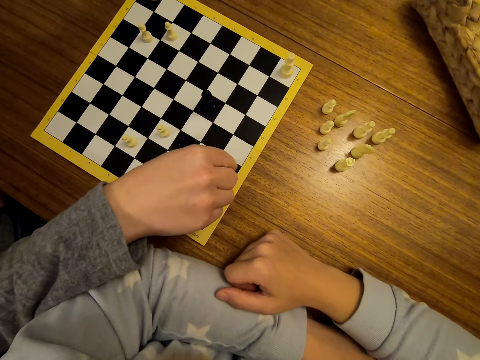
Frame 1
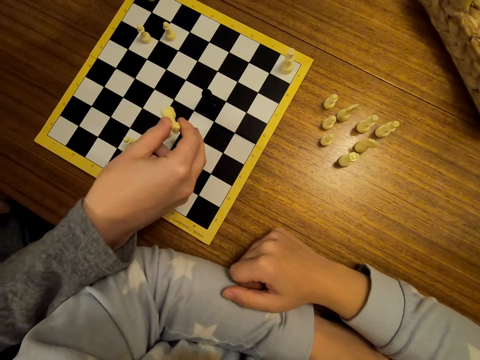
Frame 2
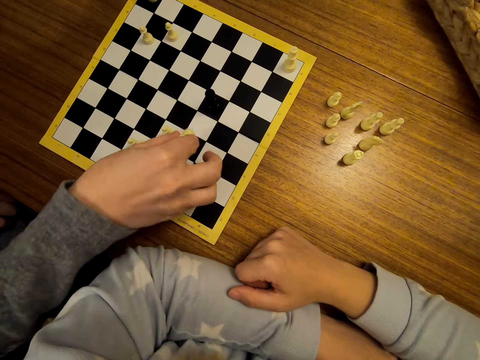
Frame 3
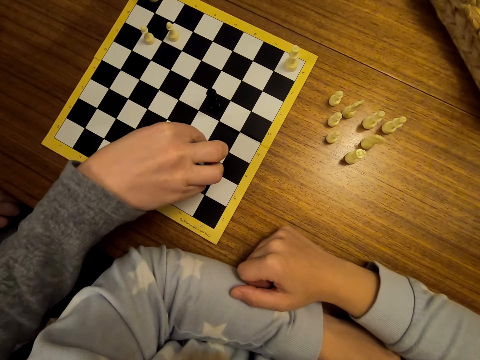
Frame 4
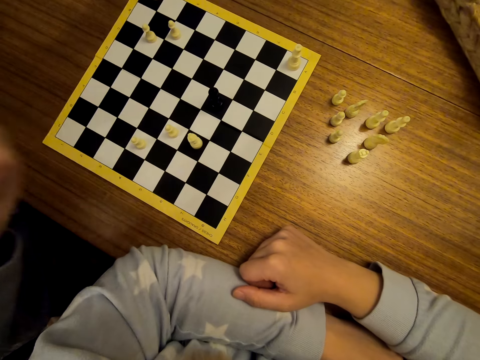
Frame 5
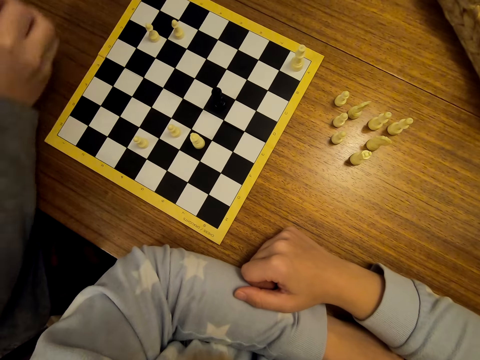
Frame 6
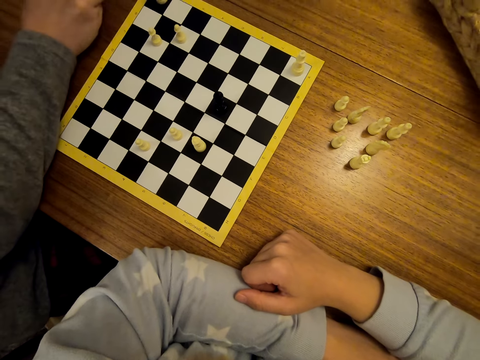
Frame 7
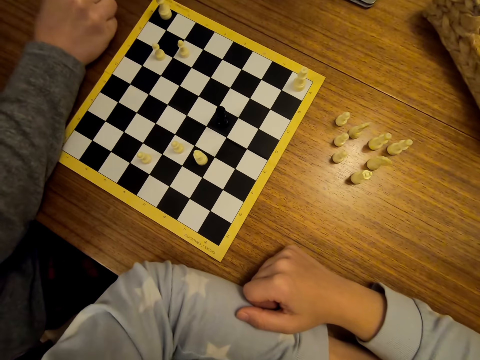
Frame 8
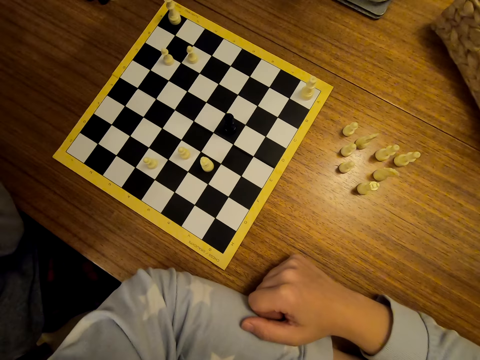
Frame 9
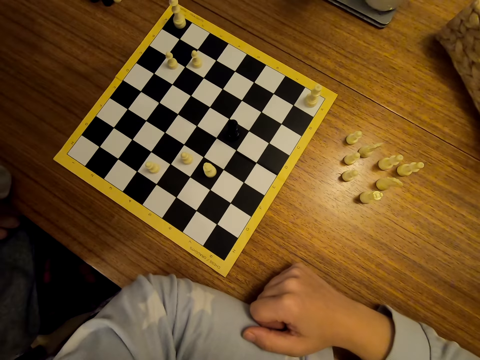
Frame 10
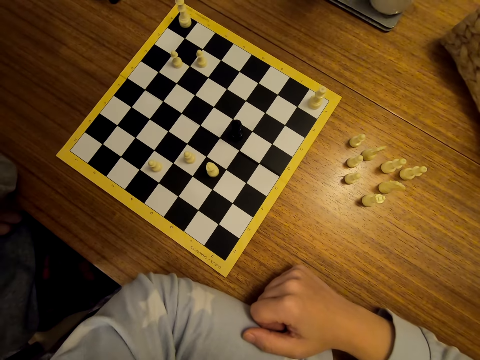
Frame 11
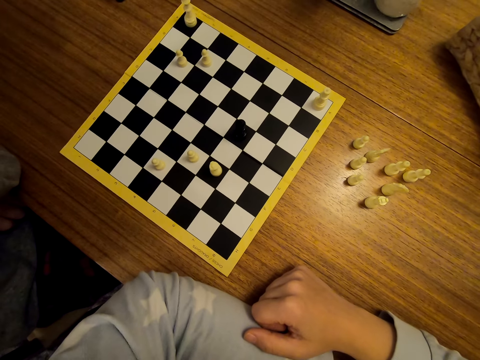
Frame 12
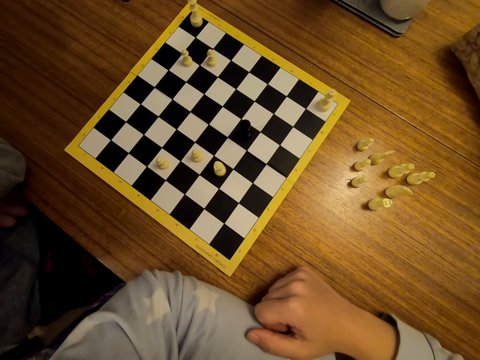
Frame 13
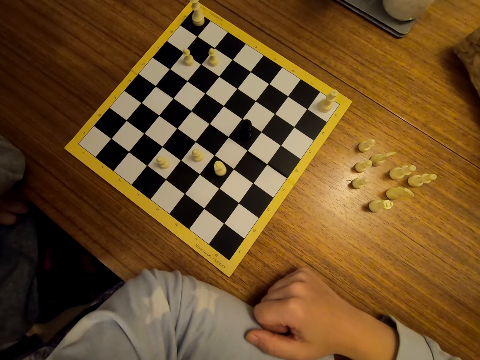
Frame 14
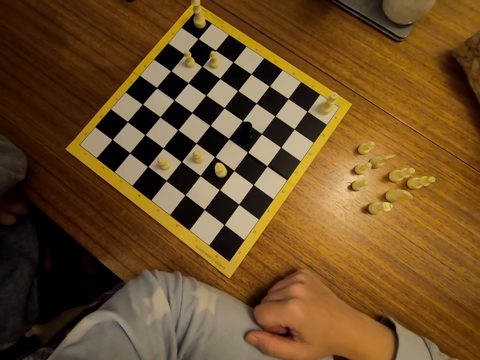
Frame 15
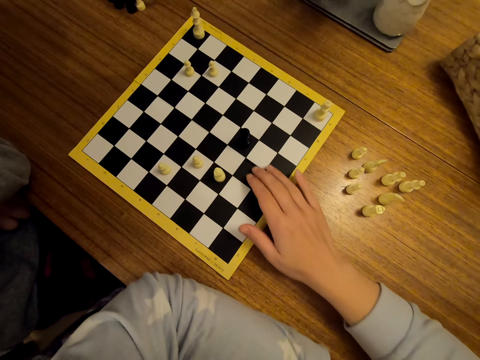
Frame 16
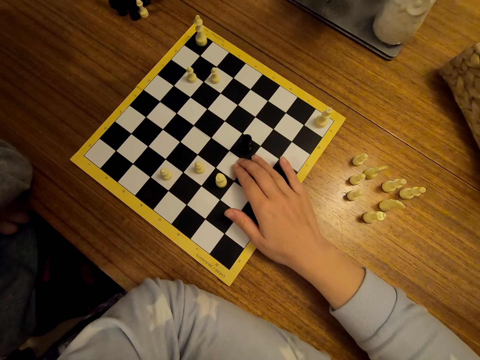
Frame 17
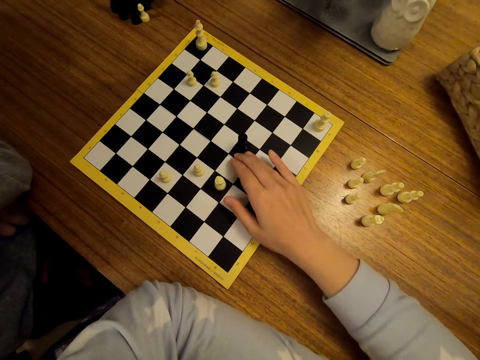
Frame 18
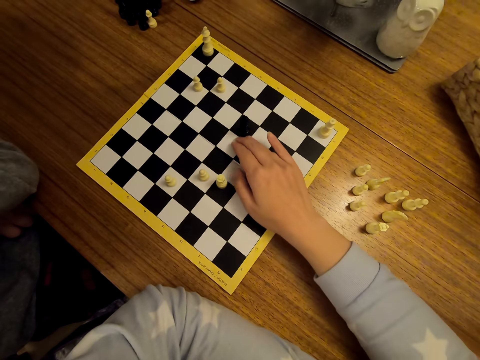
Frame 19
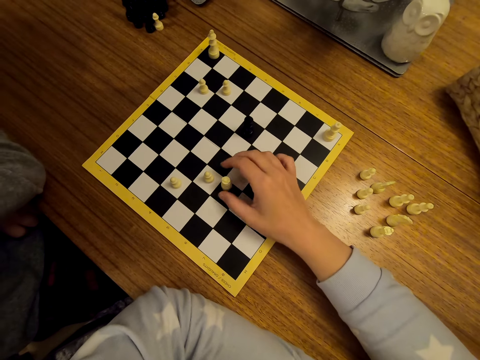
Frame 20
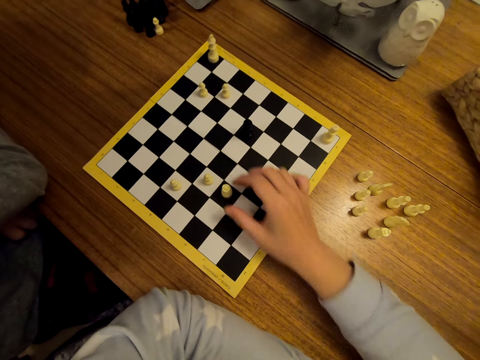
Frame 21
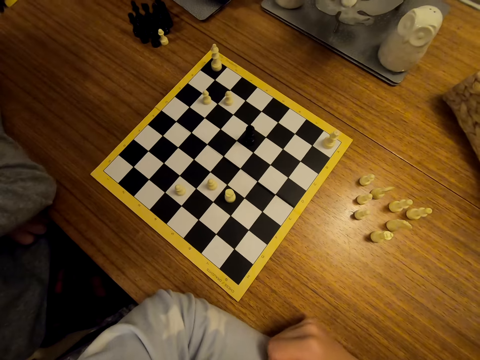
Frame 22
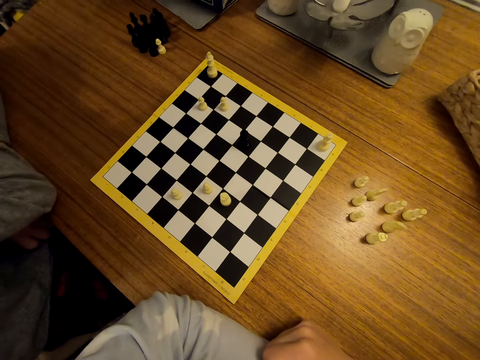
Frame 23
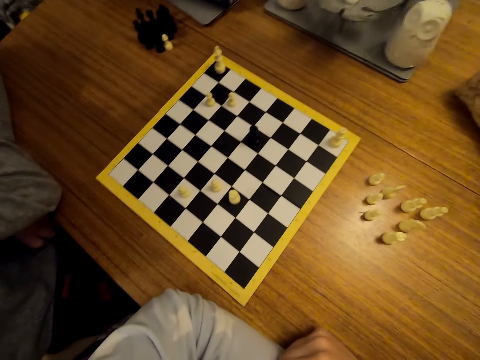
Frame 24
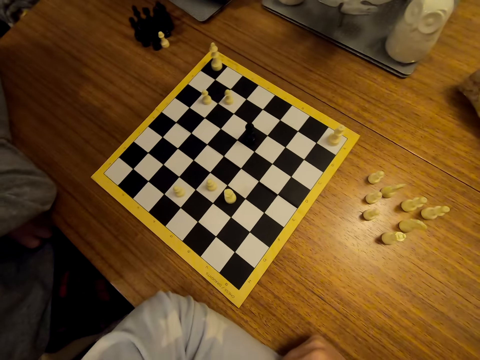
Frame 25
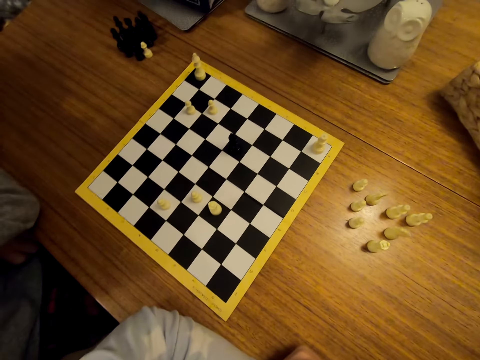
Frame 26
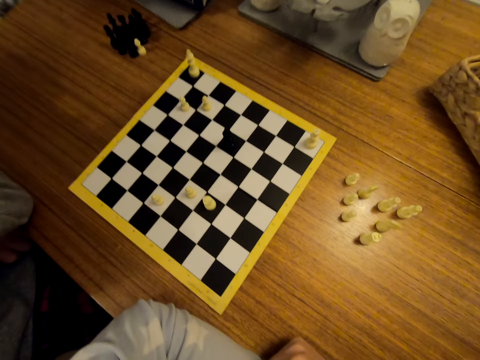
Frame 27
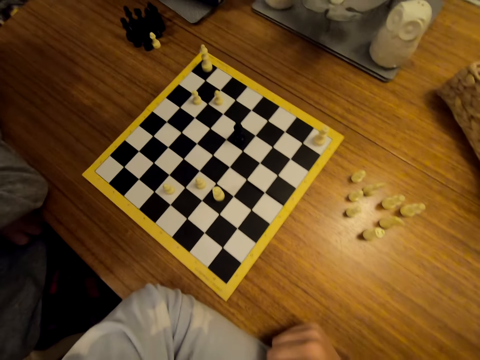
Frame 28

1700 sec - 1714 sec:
A man picks a chess piece on the board. The camera wearer stares at the chess. The man drops the chess piece on the table. The man stares at the chess. The camera wearer shifts chess pieces on the chessboard. The man laughs with the camera wearer. The camera wearer stares at the chess.

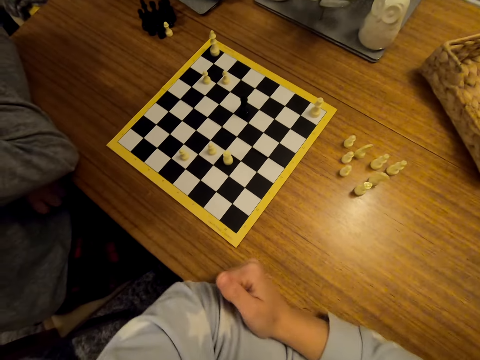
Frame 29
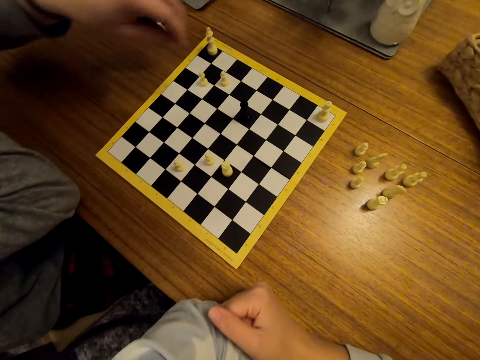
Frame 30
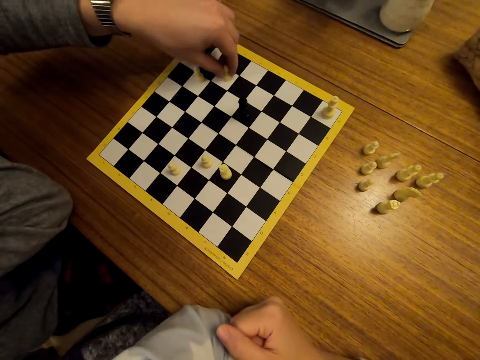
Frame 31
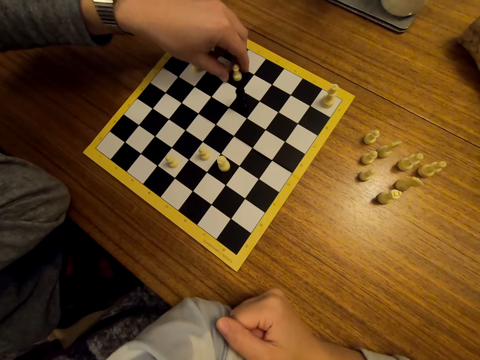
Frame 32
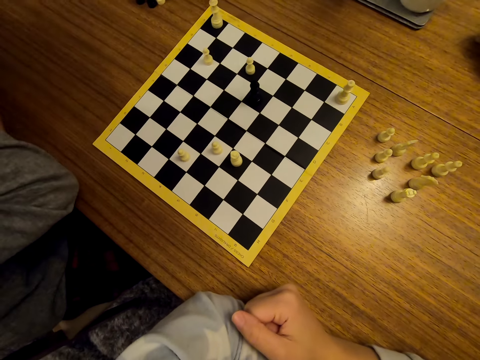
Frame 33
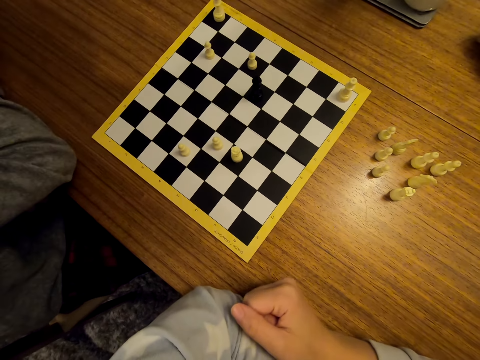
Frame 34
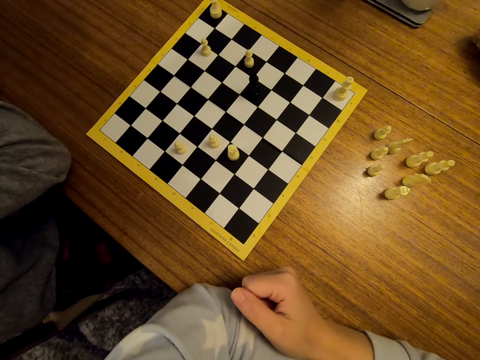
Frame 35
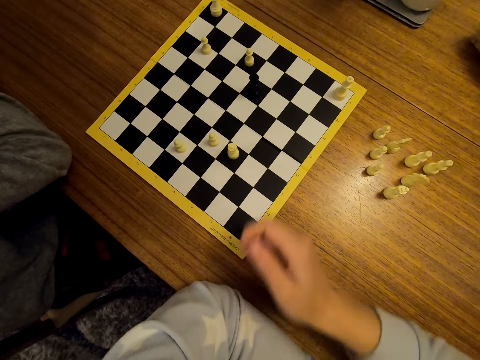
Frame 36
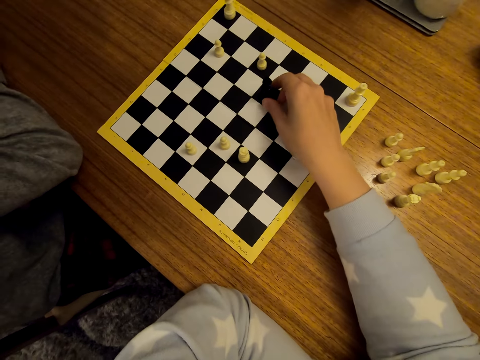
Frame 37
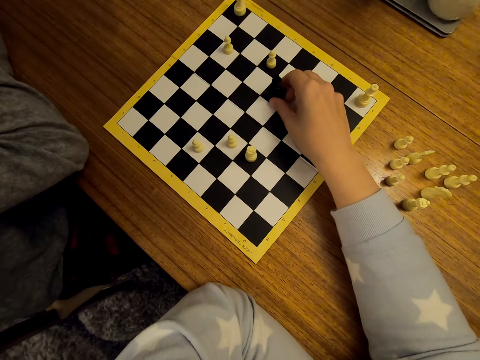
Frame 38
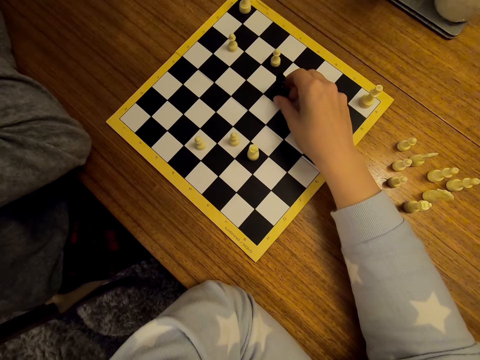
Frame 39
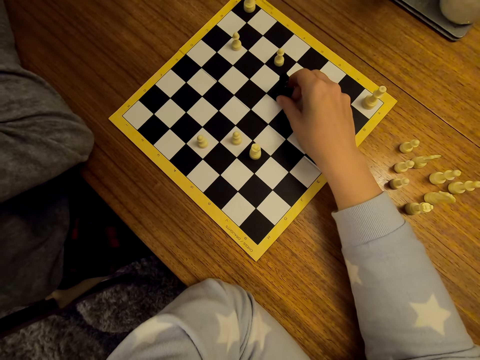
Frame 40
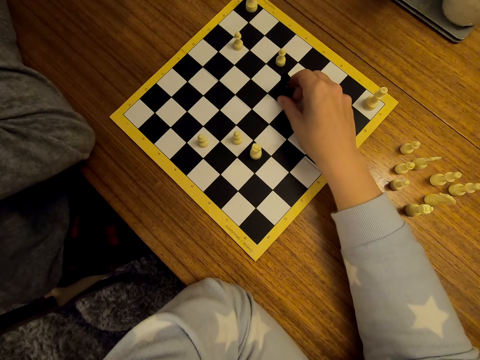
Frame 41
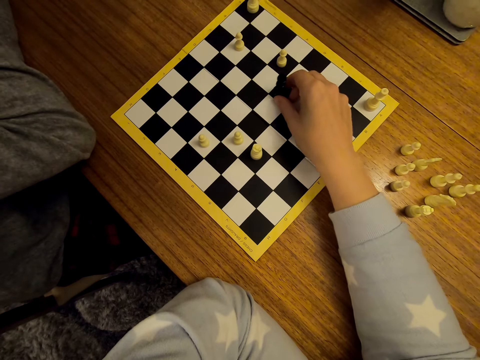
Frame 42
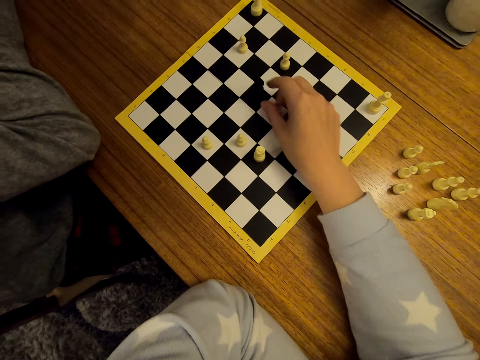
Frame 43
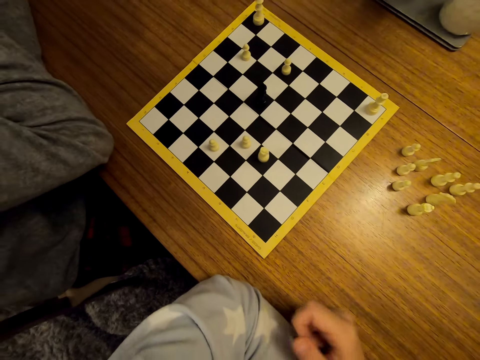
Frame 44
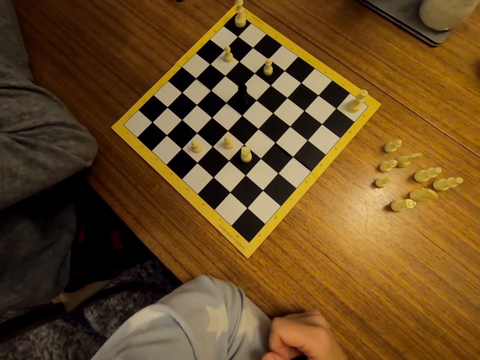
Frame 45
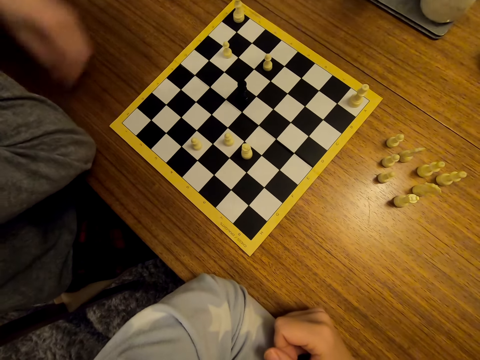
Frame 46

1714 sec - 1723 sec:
A man shifts a piece on the chessboard. The man stares at the chess. The camera wearer shifts a chess piece on the board. They stare at the chess.

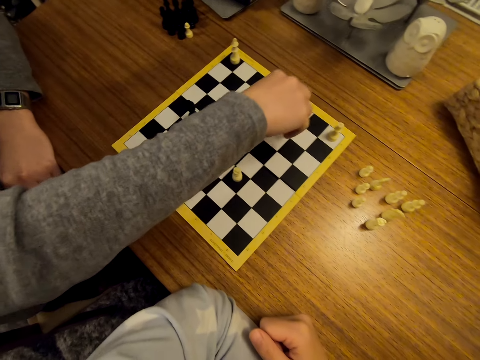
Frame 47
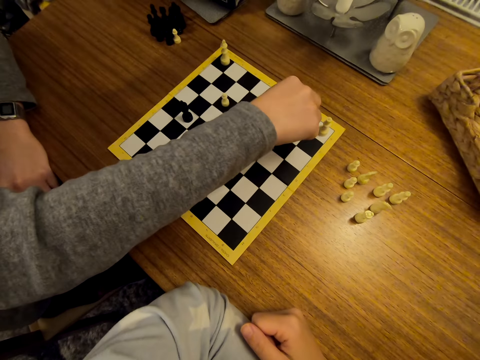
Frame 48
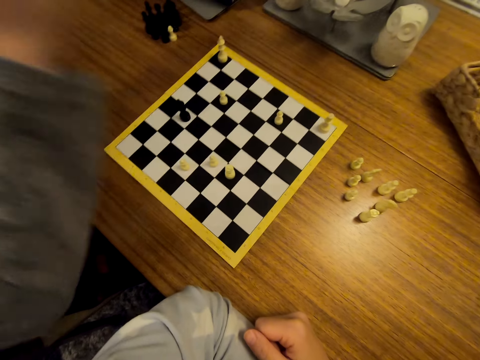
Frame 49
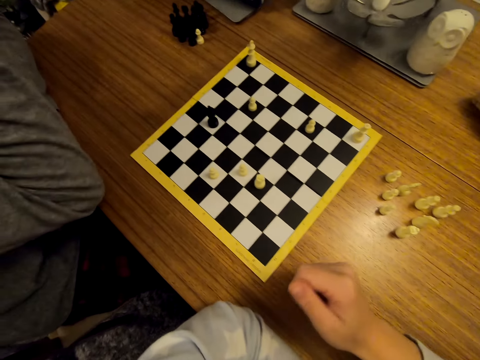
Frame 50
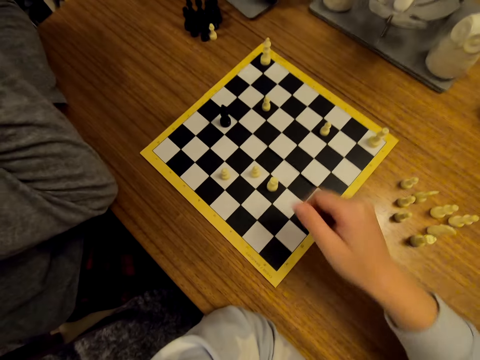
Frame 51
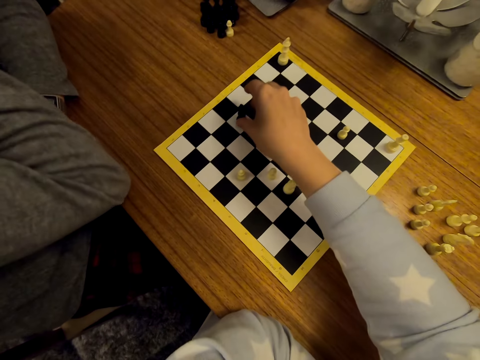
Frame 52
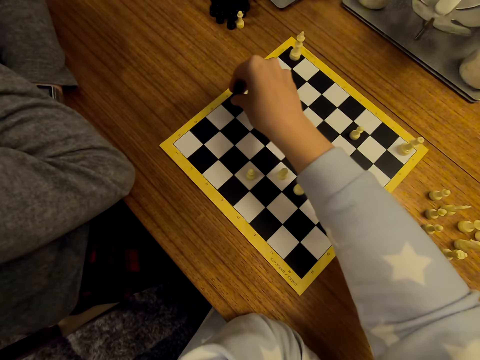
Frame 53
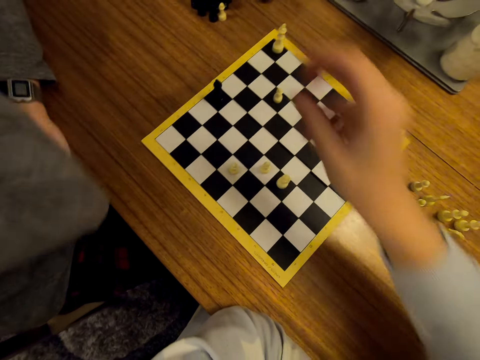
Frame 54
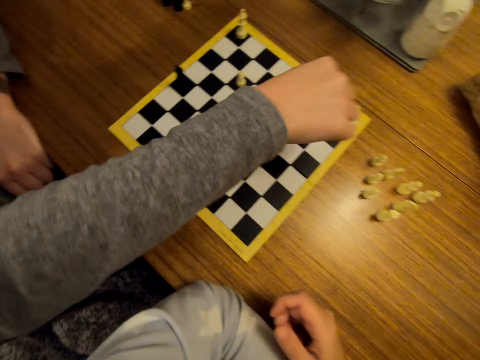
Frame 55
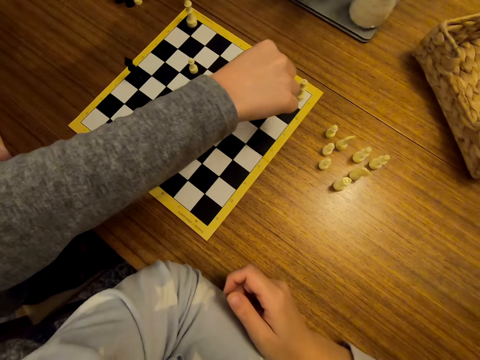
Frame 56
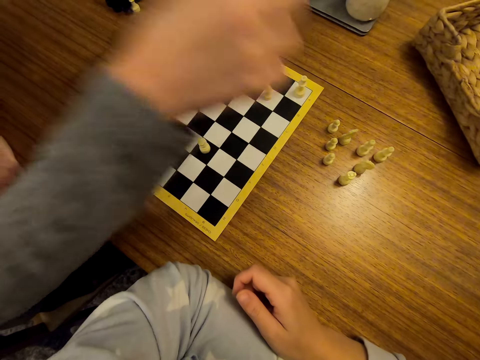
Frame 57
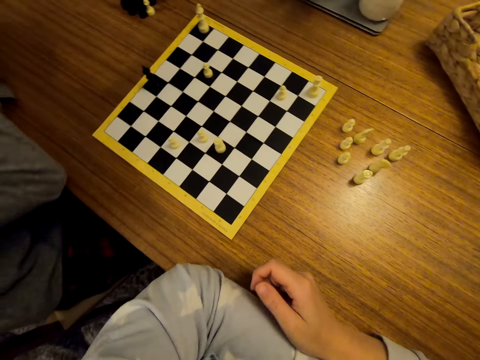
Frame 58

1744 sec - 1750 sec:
The camera wearer stares at the chess. A man converses with the camera wearer and shifts a chess piece on the board. The man stares at the chess. The camera wearer moves pawns on the chess board. The man shifts a chess piece on the board. The camera wearer stares at the chess.
